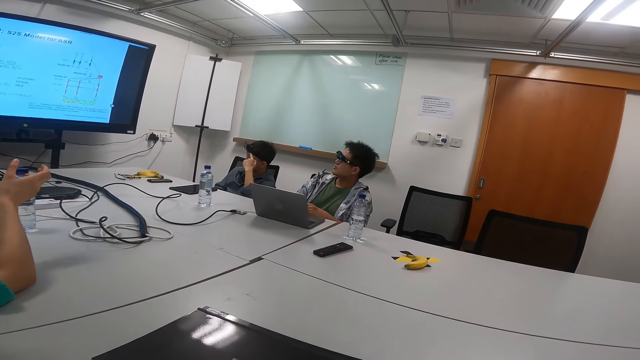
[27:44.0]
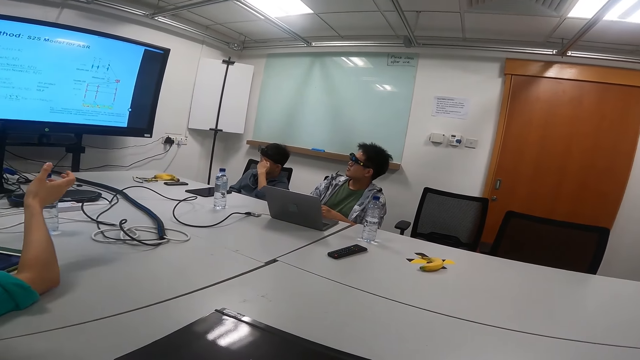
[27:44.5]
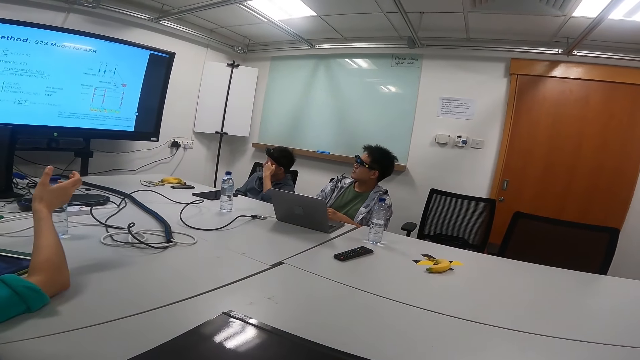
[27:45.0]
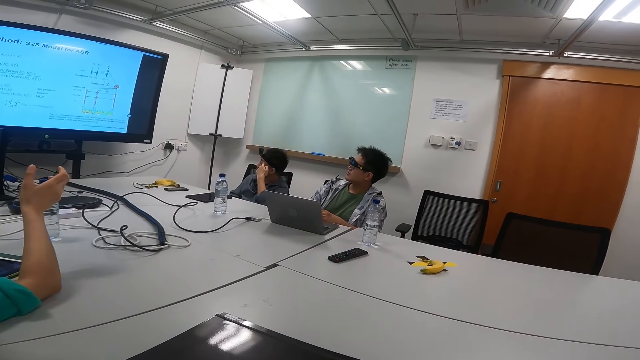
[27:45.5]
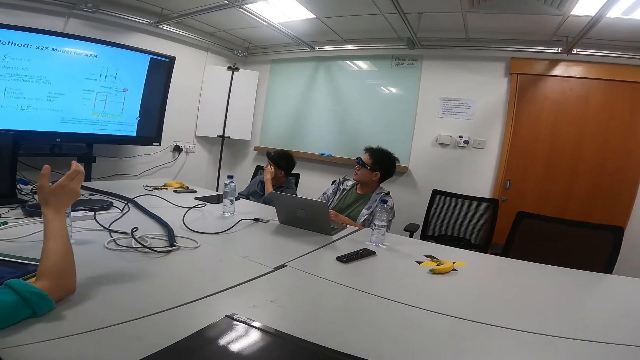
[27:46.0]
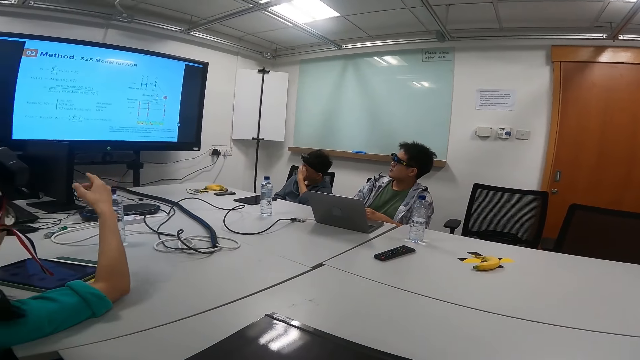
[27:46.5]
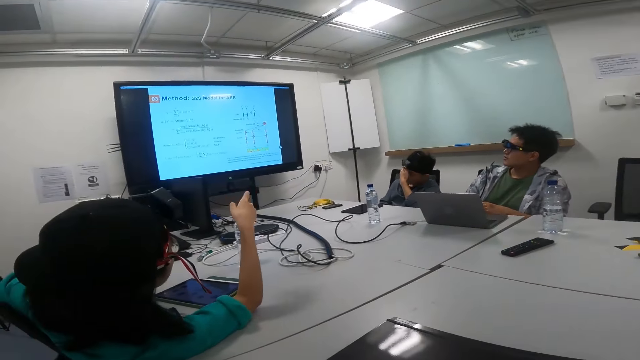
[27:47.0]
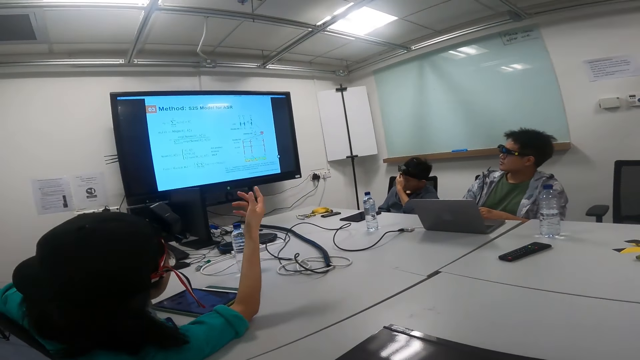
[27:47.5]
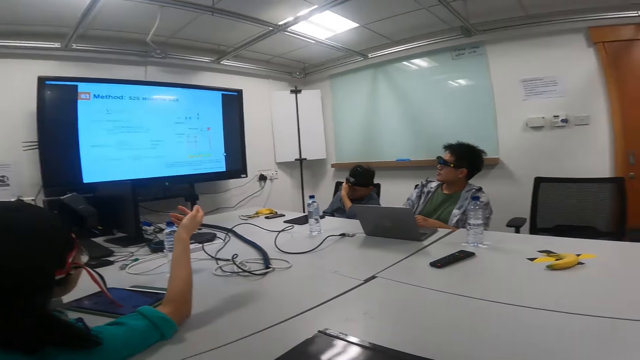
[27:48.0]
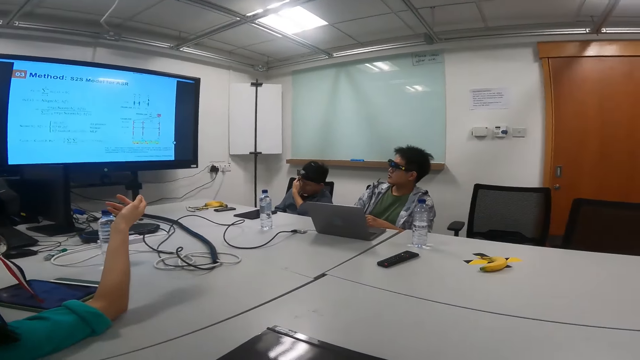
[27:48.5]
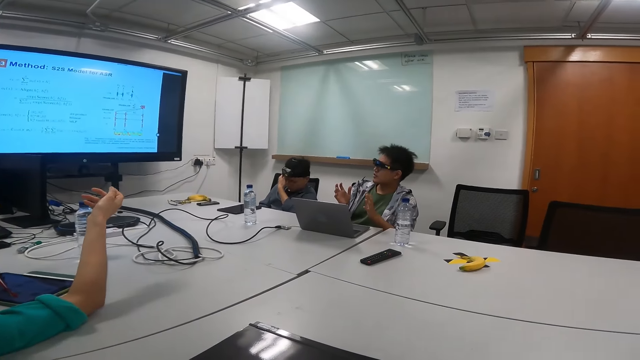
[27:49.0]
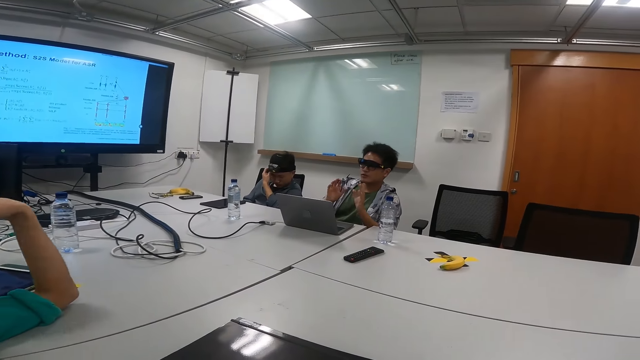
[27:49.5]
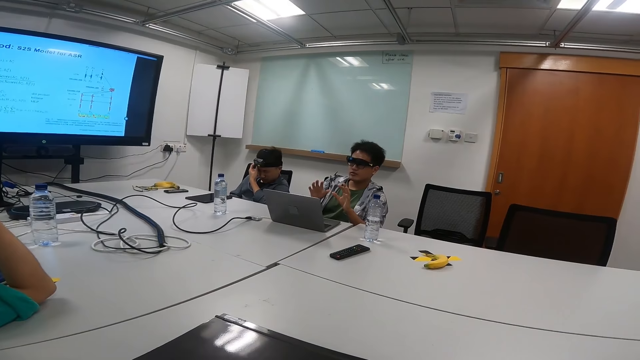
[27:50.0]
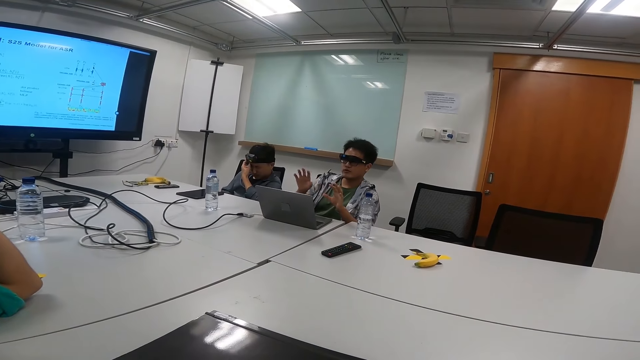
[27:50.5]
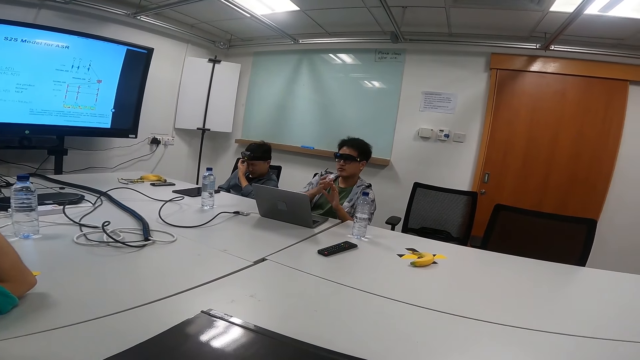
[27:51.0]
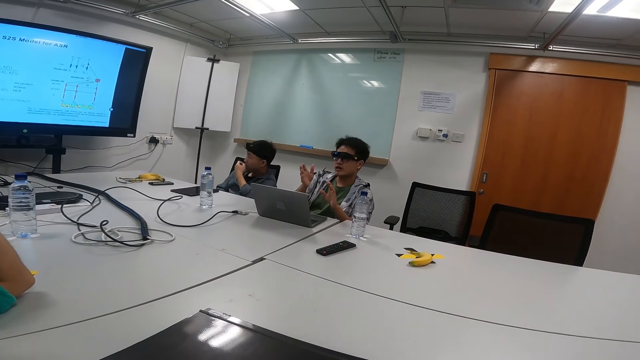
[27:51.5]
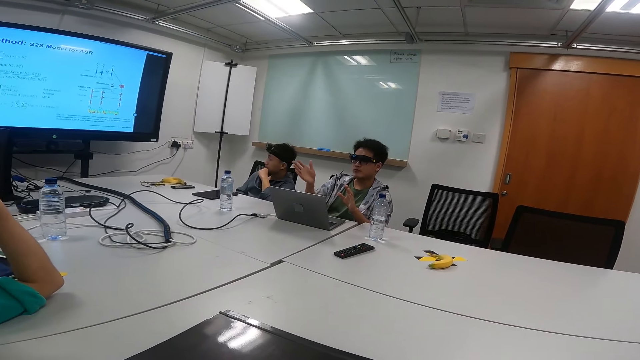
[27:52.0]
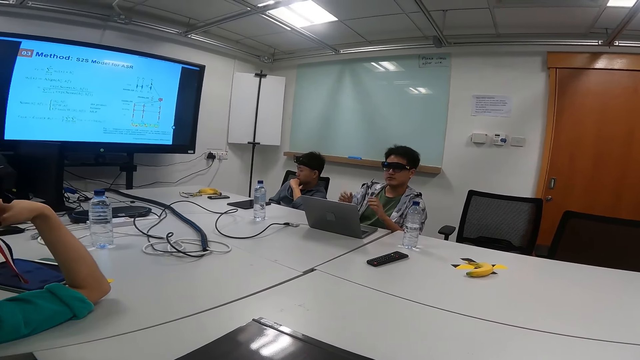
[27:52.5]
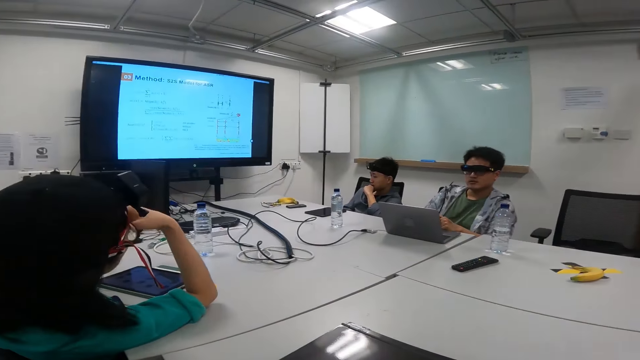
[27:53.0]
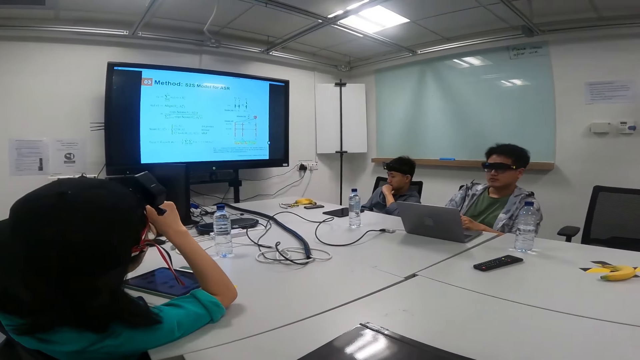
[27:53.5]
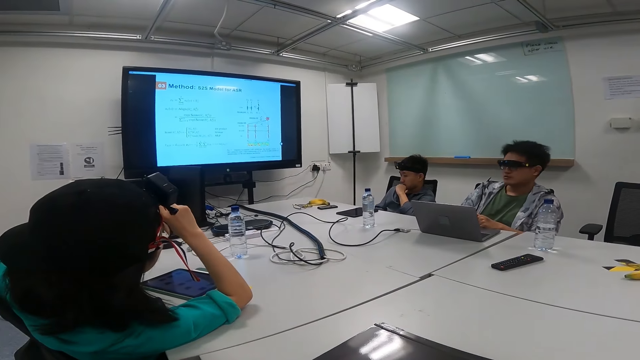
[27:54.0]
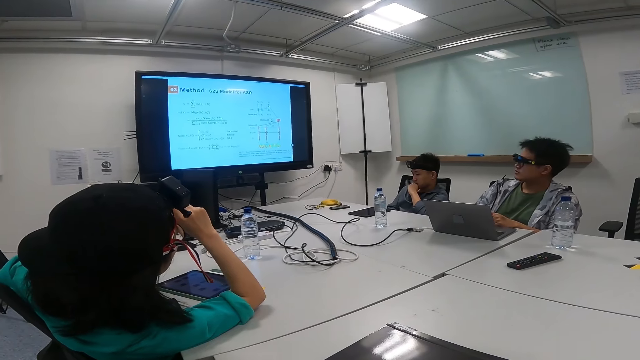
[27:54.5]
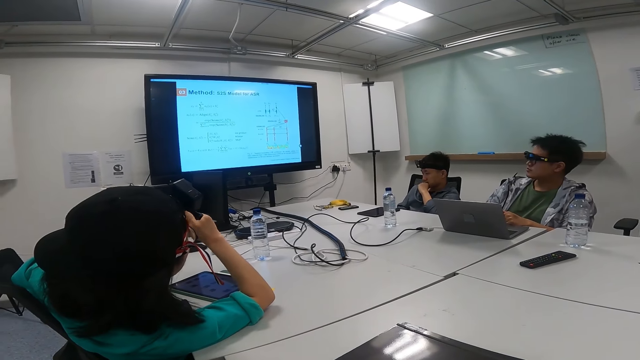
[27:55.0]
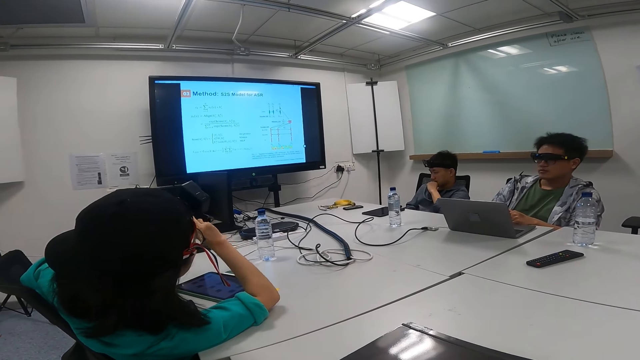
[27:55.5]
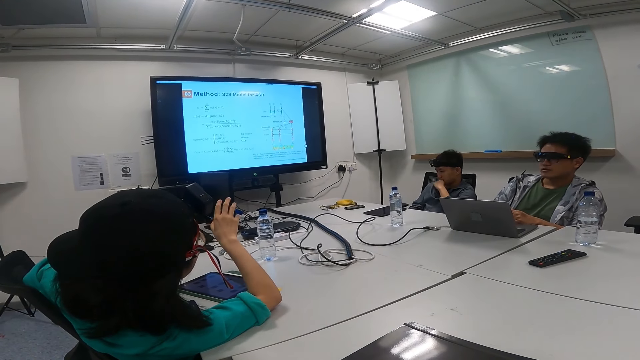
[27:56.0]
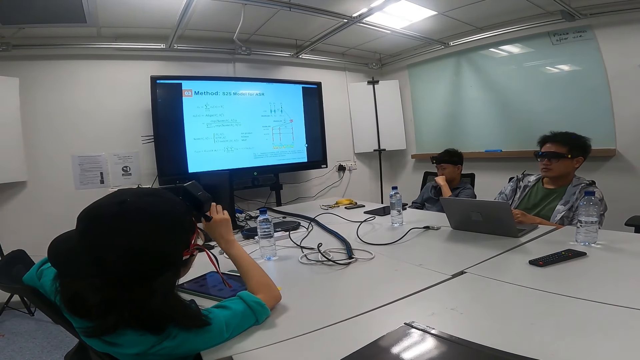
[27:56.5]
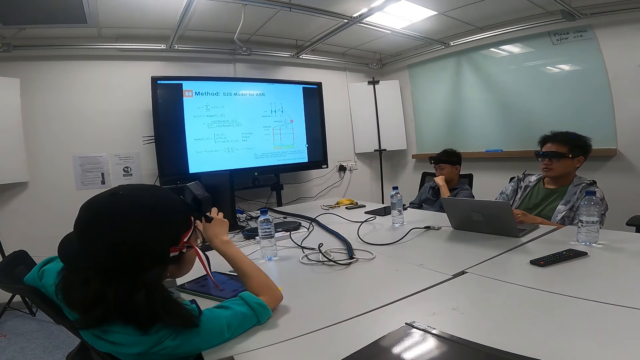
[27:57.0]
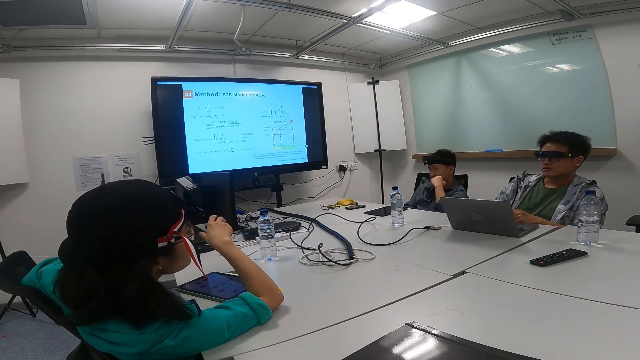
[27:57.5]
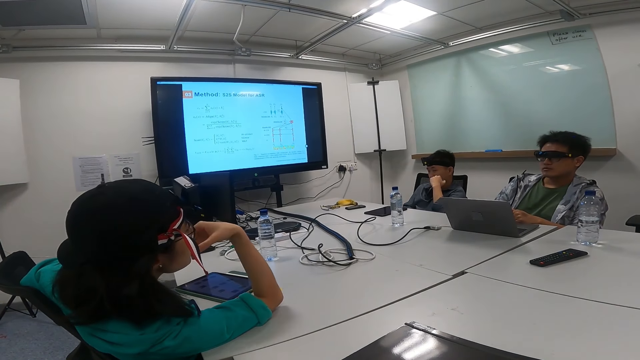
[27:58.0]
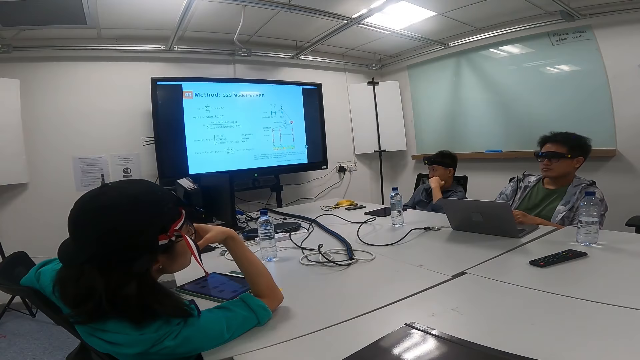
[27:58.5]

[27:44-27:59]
A woman talks to a man. A person touches the eye. Another person raises the hand. The man talks to the woman. A third person raises the hands. The woman talks to the man. The second person raises the hand.

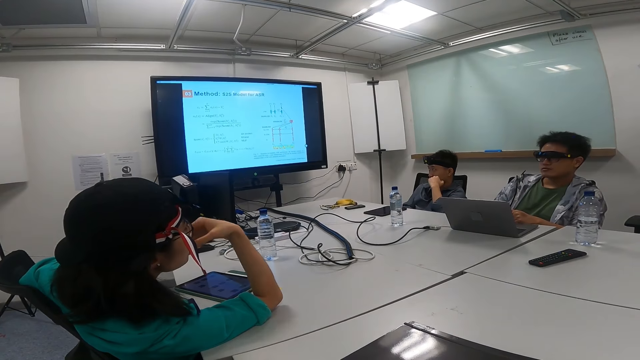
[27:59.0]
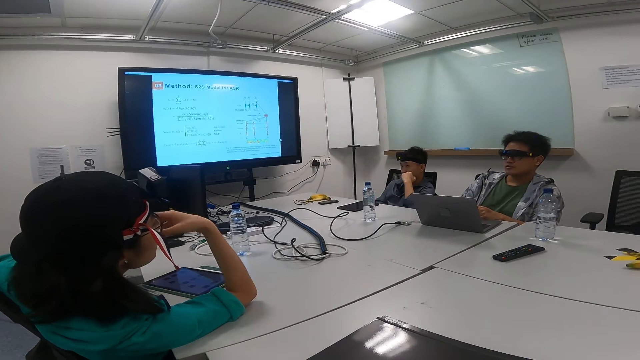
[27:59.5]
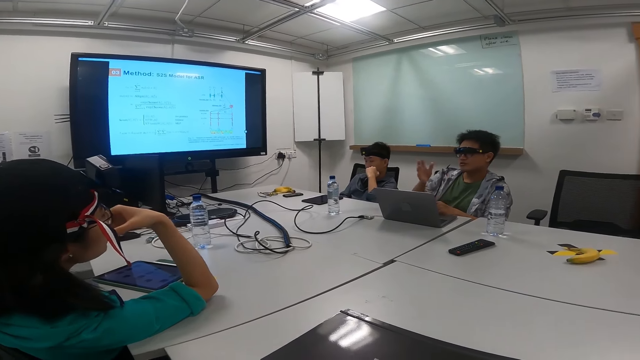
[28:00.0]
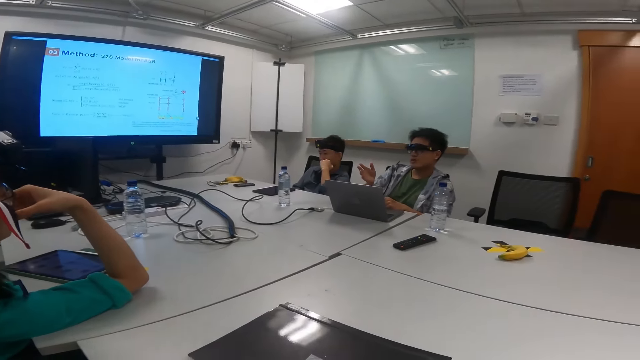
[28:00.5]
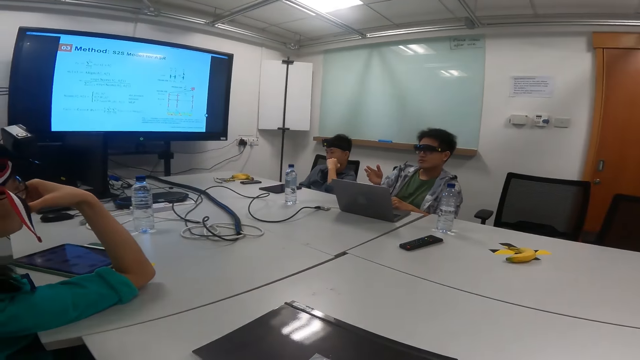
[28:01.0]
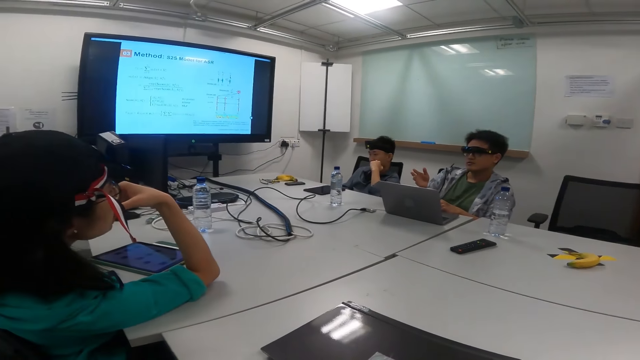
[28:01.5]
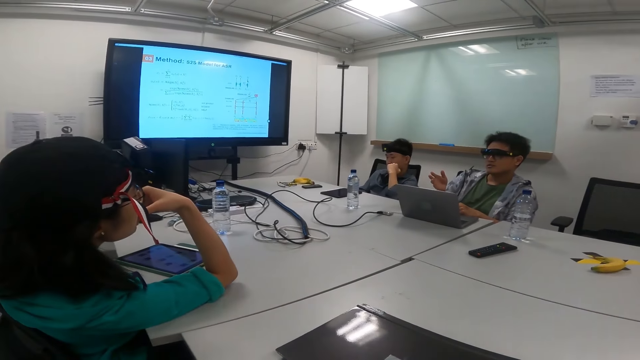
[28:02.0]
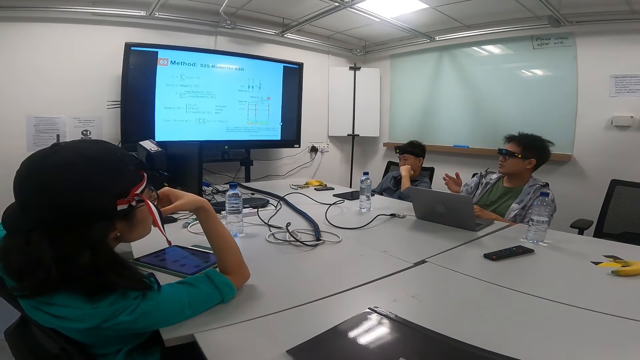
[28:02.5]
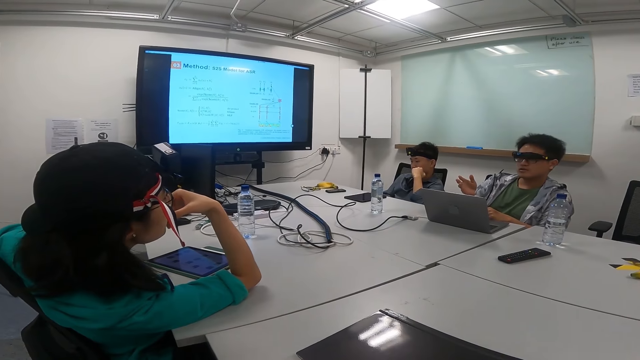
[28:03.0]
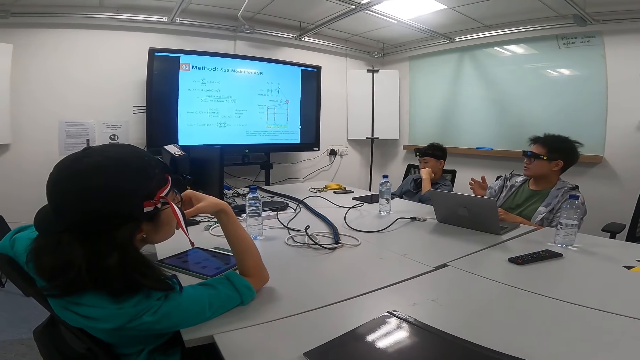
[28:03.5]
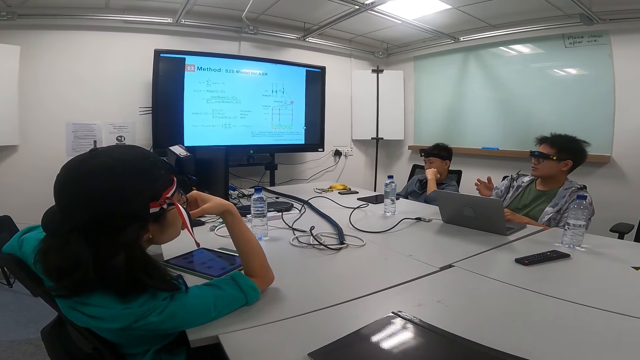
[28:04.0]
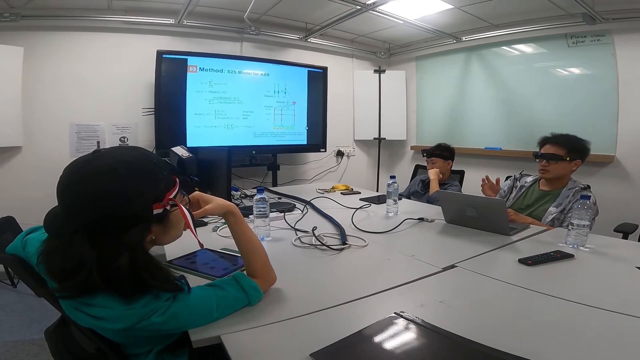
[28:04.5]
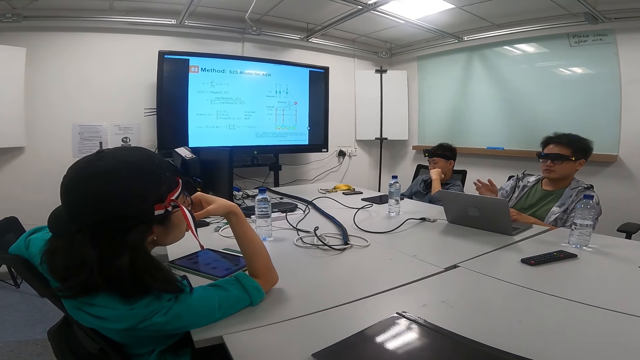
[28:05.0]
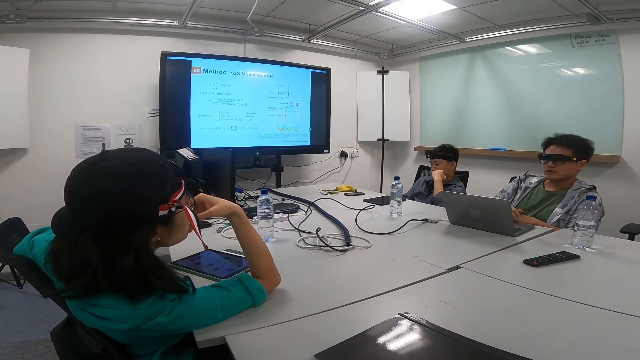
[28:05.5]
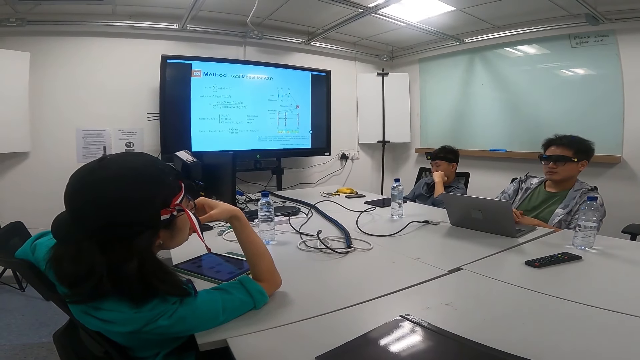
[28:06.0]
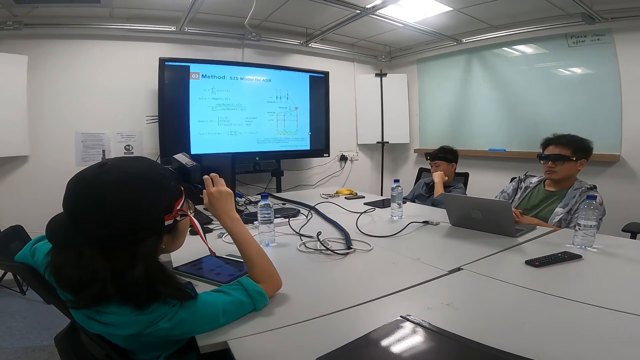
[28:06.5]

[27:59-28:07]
A man talks to a woman. A person raises the hands.
